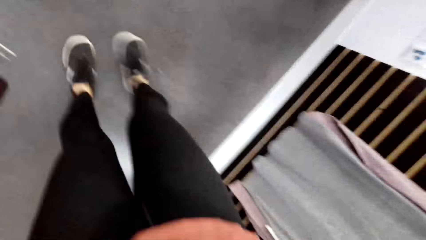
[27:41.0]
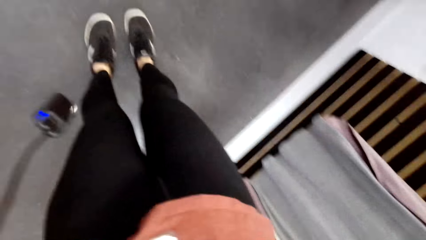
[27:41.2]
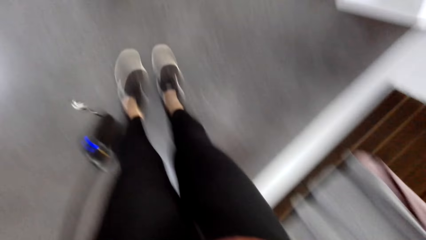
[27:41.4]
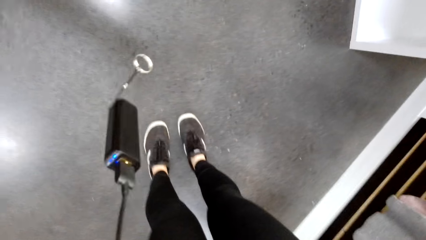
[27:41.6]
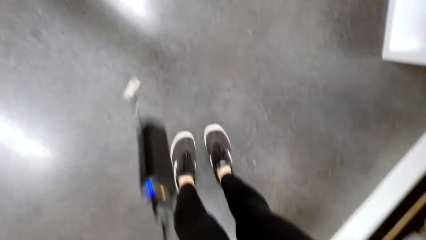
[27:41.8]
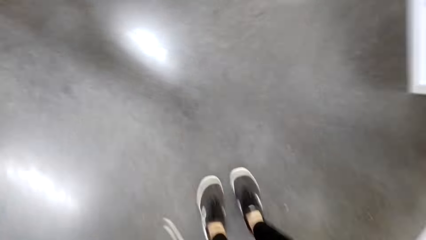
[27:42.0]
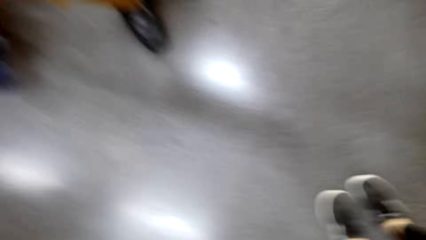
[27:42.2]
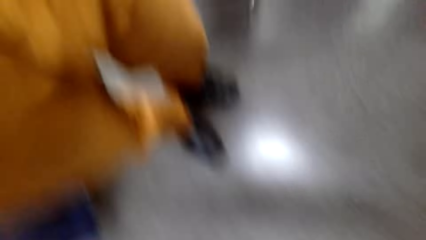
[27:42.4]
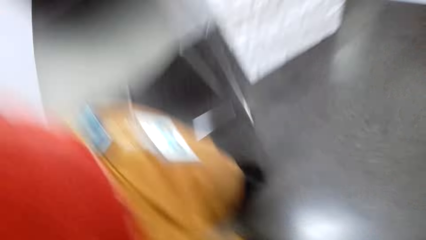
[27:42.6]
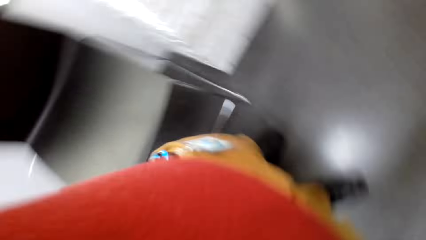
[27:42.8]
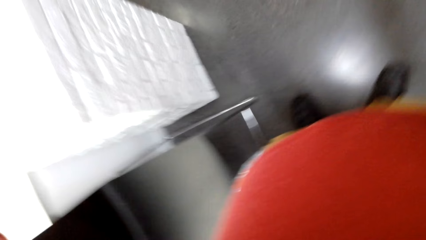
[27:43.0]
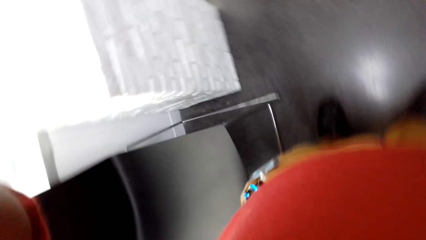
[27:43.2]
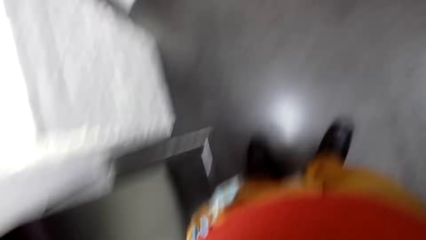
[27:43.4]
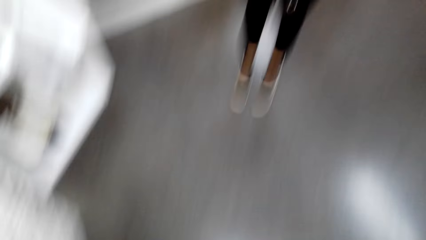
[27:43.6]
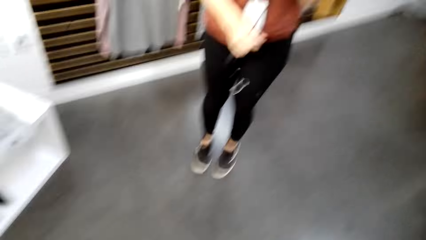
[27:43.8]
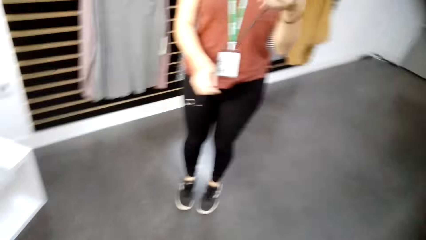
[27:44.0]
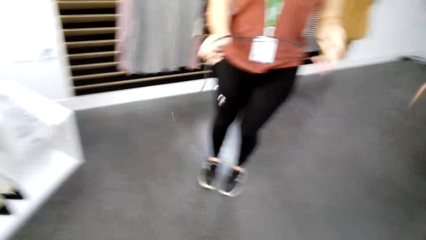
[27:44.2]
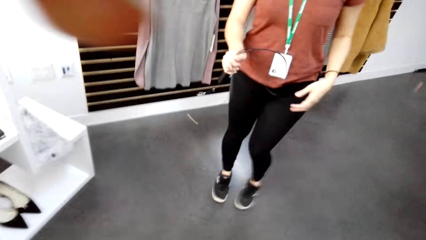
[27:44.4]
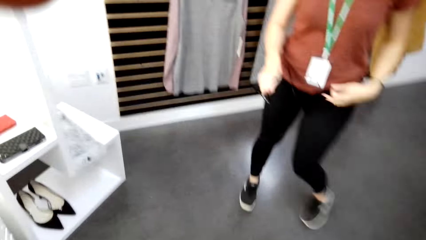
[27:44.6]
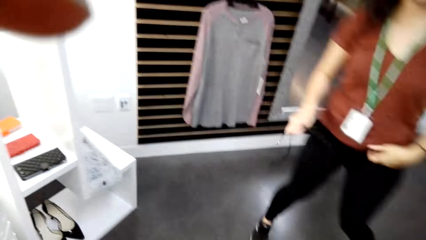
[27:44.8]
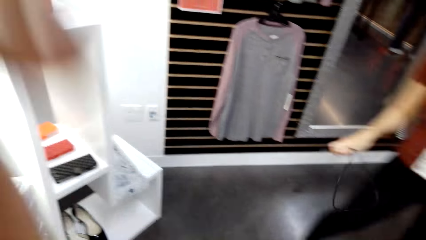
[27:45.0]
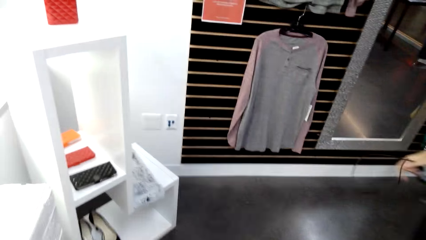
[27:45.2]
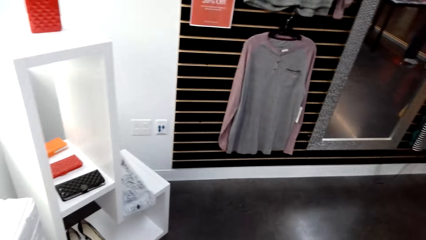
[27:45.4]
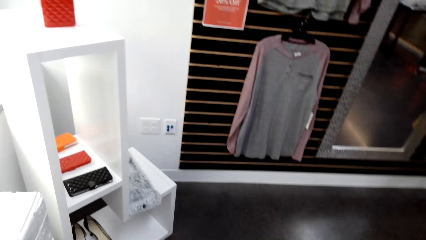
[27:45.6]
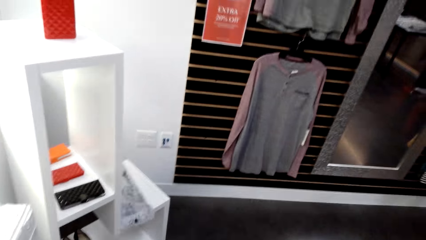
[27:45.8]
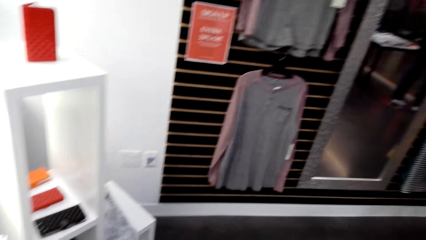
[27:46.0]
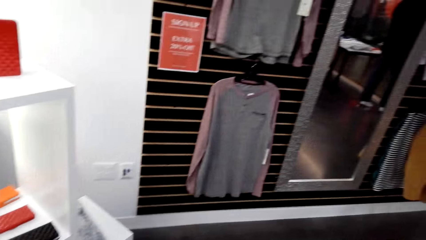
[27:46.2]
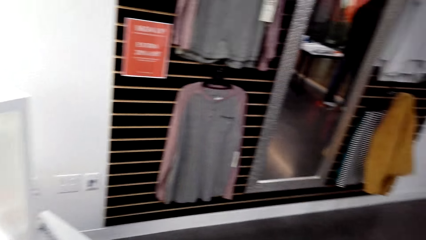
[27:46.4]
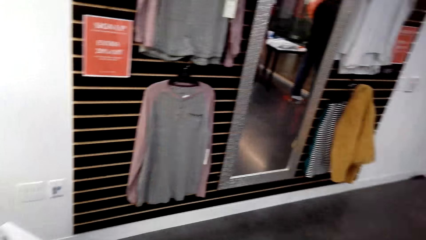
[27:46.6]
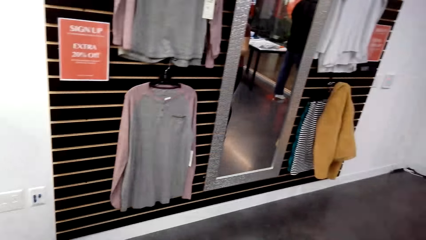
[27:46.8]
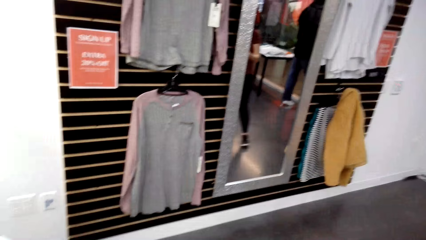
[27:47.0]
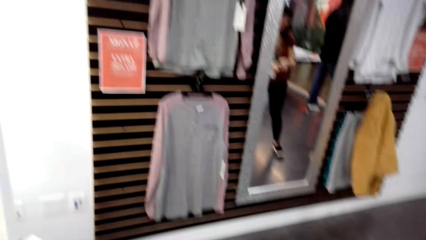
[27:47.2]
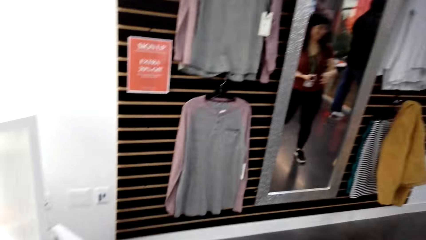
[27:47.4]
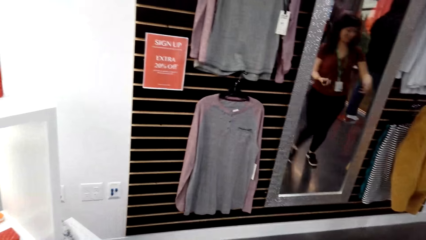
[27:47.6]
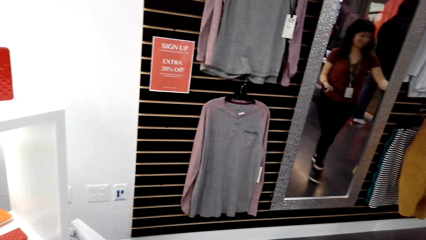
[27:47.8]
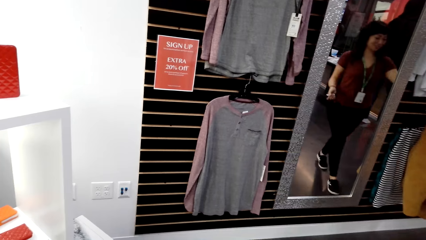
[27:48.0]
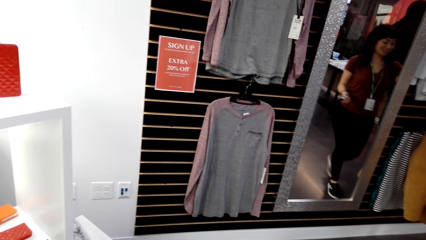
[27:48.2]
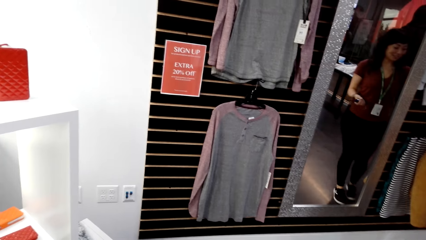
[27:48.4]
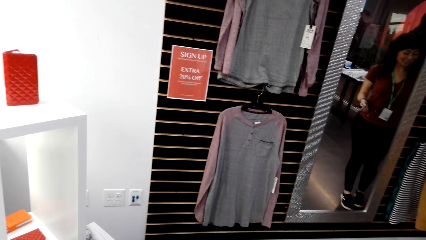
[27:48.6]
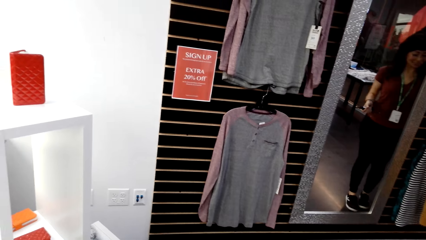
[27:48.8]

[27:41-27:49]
The camera wearer holds a cable. A man holds the cable. The camera wearer turns to the side.
